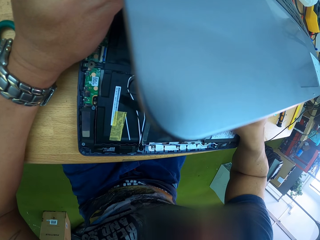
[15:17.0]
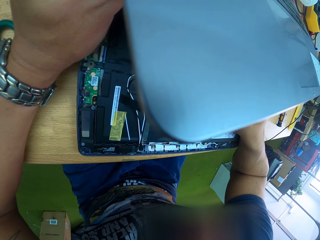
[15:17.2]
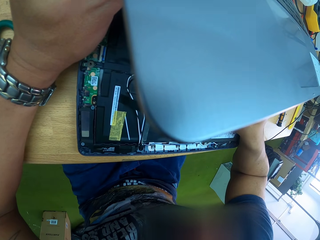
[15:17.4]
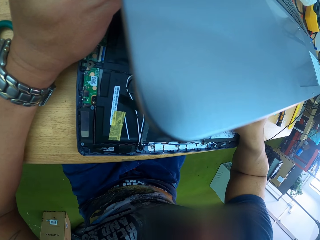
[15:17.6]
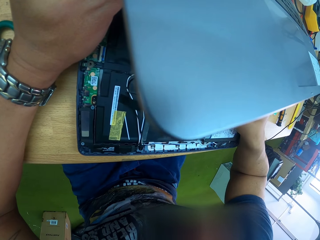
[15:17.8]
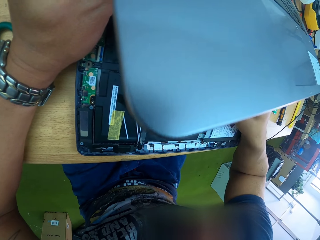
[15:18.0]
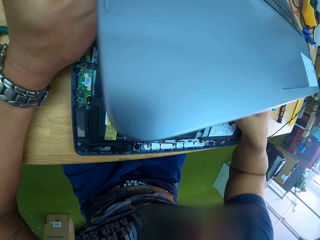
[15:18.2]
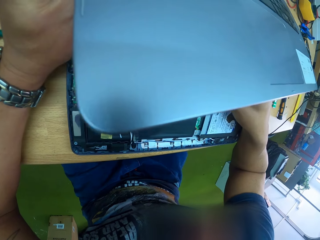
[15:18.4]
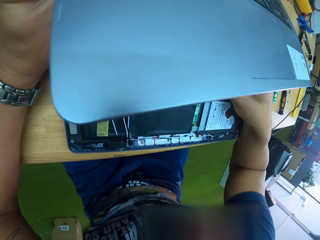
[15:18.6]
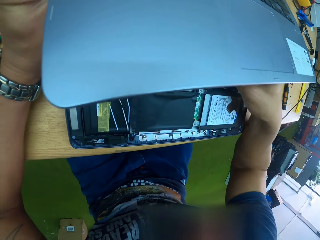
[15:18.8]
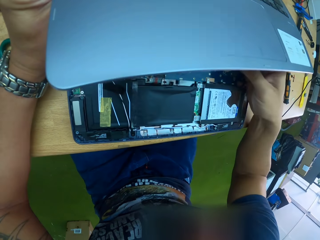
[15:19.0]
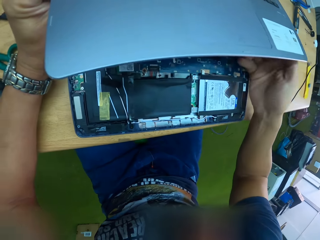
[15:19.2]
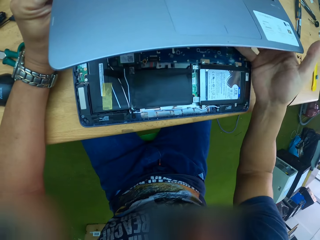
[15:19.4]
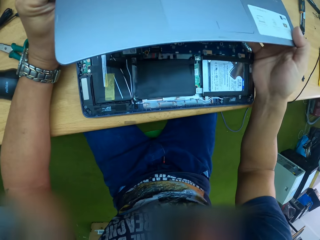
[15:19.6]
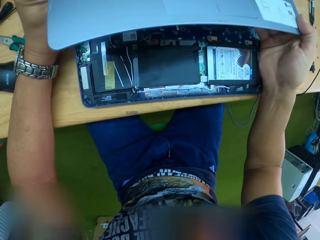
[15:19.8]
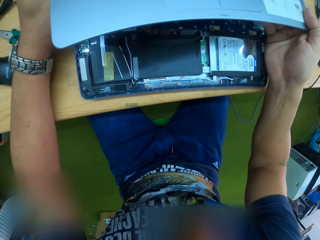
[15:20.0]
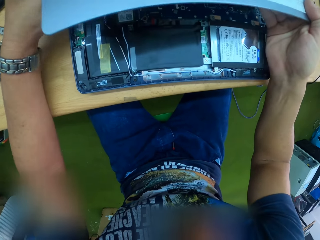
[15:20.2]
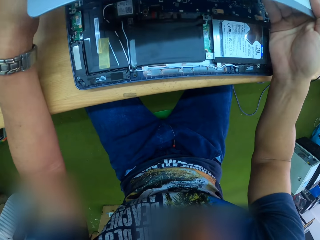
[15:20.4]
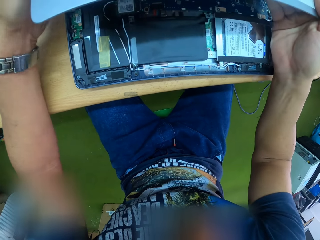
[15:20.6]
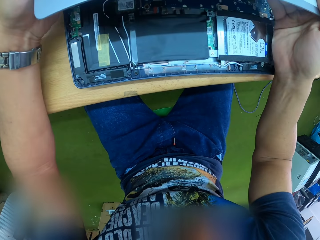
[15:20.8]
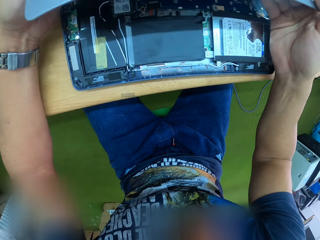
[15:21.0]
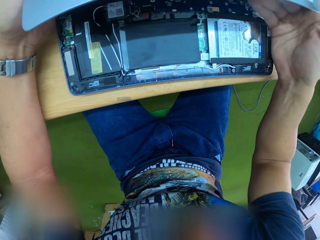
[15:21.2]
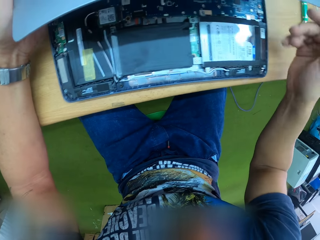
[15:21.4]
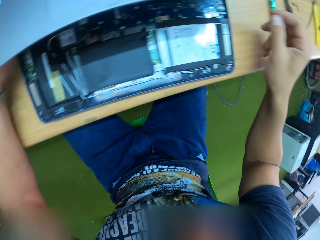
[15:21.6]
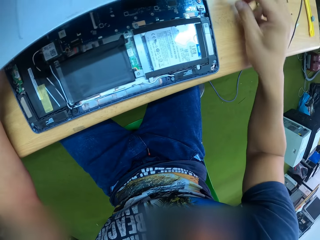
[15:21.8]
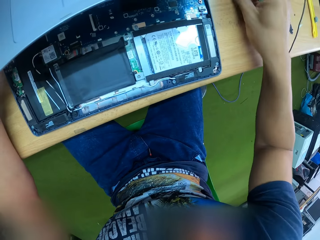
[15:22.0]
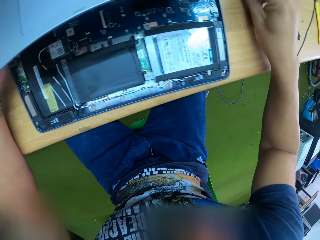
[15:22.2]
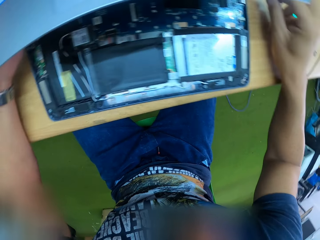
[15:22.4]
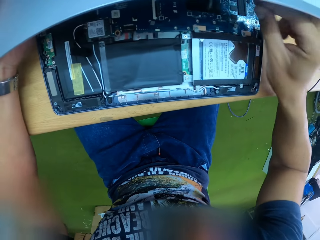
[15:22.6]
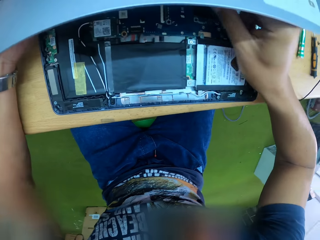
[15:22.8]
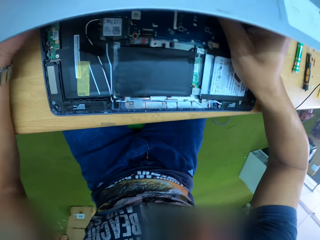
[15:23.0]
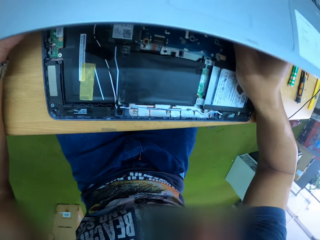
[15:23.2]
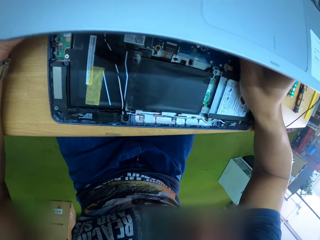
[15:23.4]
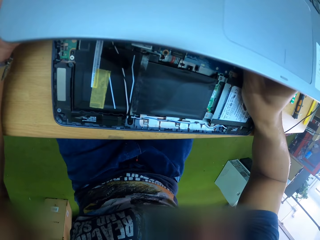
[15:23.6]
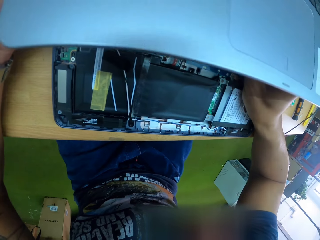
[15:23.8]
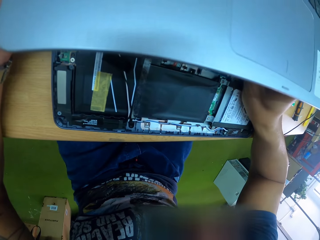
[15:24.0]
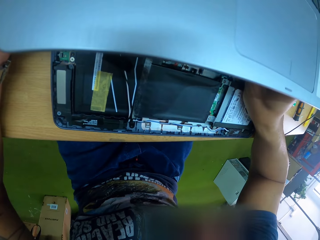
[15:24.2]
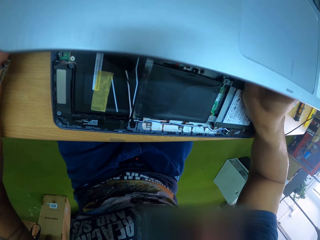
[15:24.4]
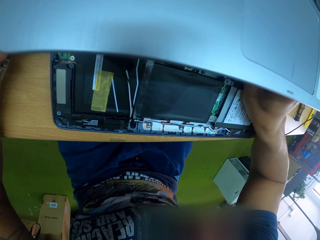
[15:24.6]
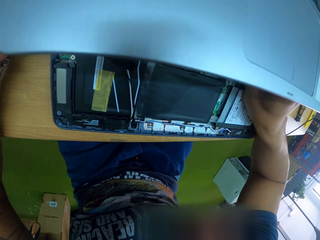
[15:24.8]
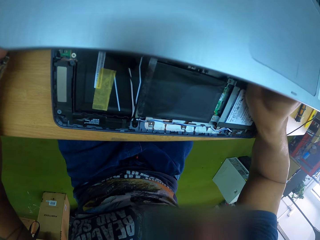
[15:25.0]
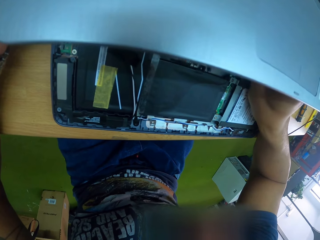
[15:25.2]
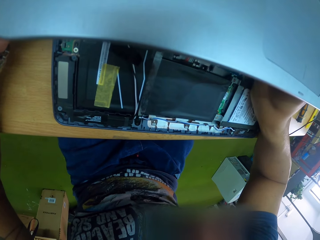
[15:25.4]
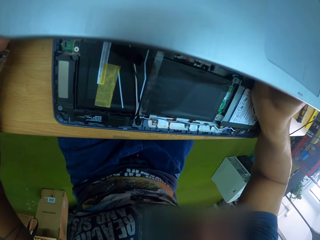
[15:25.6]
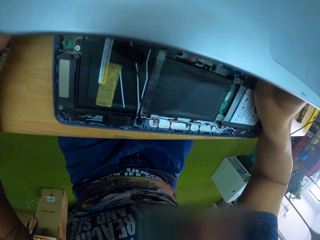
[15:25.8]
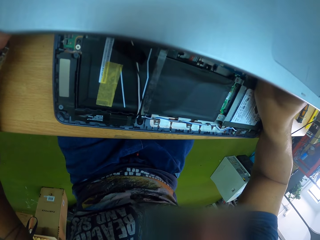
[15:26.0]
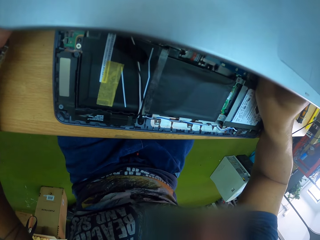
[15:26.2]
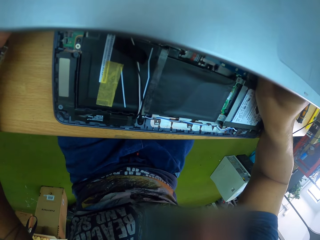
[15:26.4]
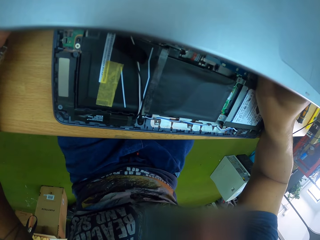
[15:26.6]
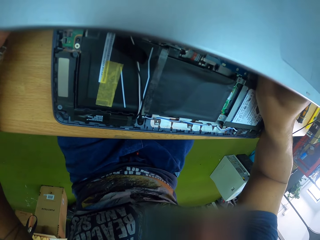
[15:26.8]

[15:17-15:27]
The camera wearer bends the laptop's keyboard over its motherboard with both hands. He holds the keyboard. He picks up the pin from the table with his right hand. He holds the pin to the laptop's motherboard with his right hand. He fixes the laptop.

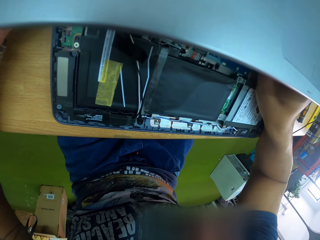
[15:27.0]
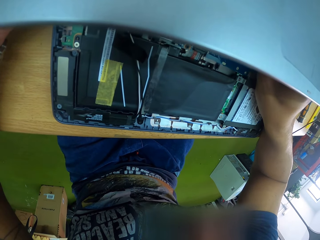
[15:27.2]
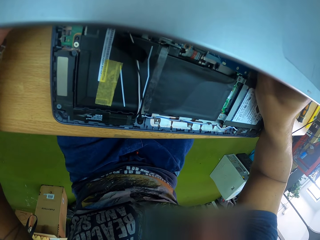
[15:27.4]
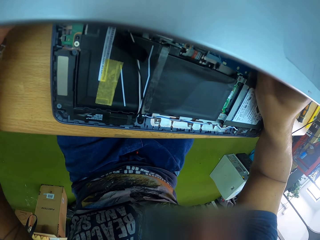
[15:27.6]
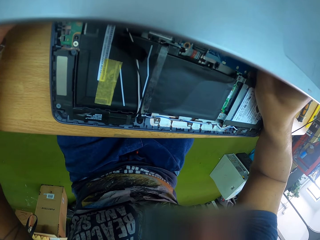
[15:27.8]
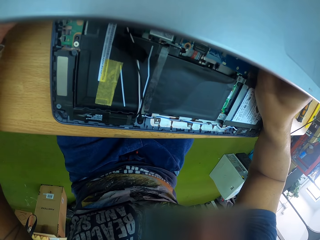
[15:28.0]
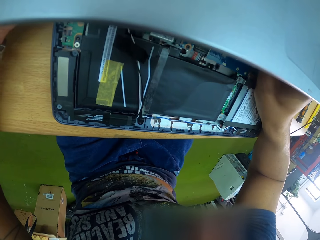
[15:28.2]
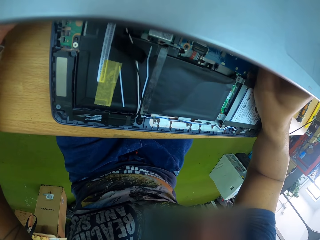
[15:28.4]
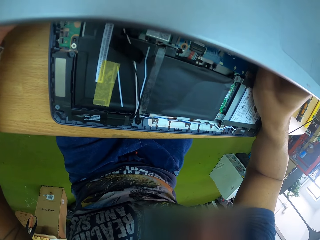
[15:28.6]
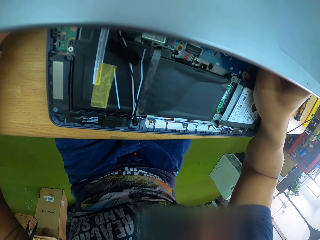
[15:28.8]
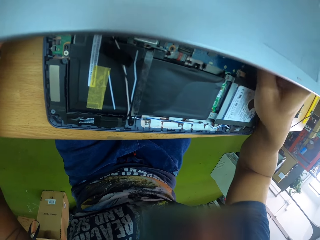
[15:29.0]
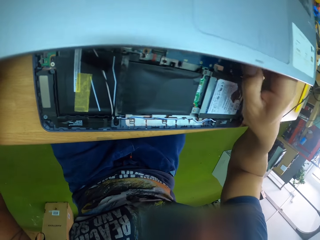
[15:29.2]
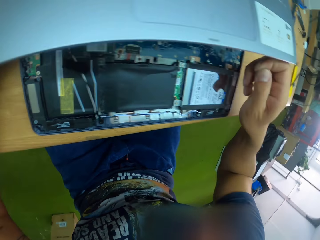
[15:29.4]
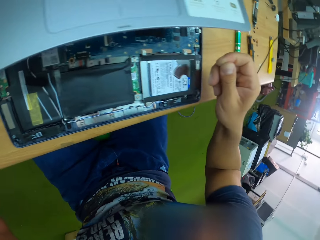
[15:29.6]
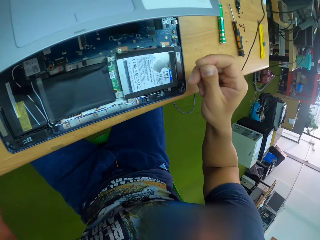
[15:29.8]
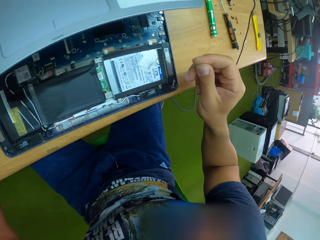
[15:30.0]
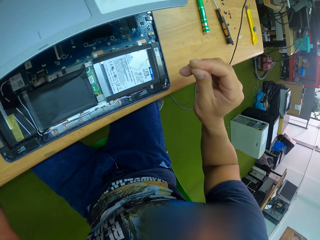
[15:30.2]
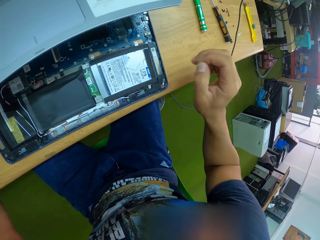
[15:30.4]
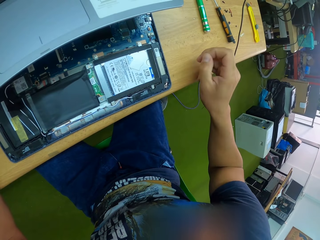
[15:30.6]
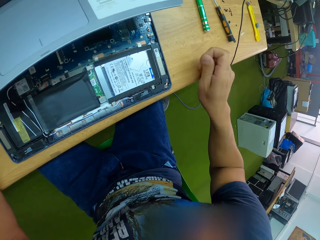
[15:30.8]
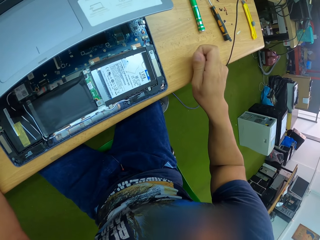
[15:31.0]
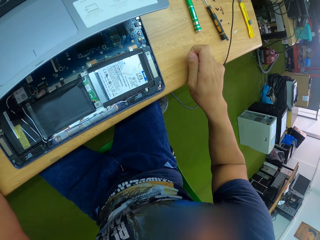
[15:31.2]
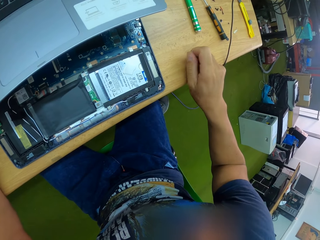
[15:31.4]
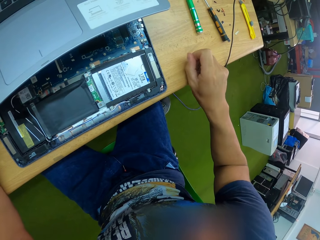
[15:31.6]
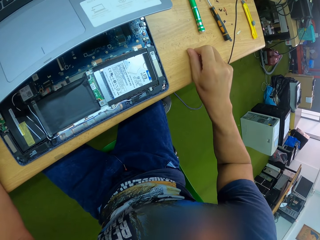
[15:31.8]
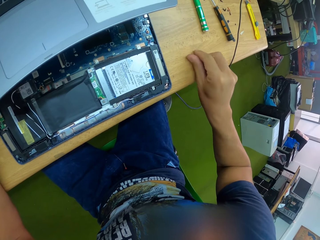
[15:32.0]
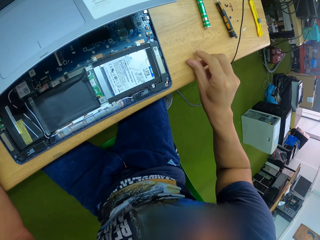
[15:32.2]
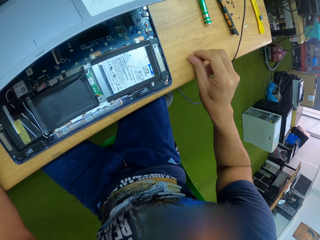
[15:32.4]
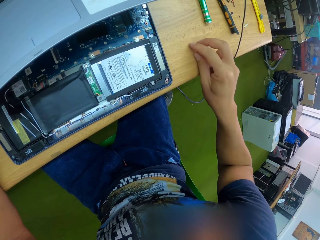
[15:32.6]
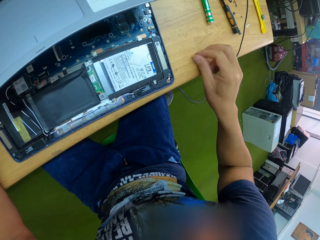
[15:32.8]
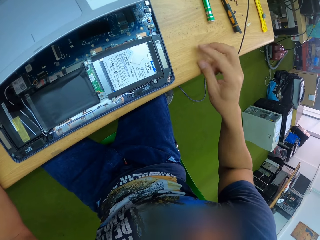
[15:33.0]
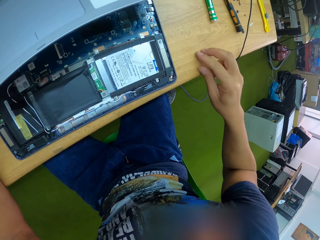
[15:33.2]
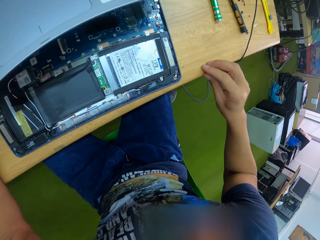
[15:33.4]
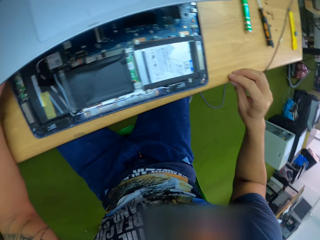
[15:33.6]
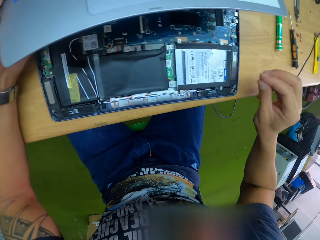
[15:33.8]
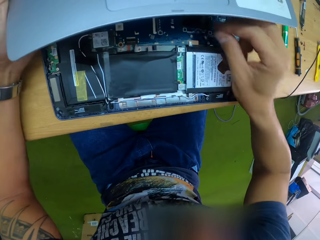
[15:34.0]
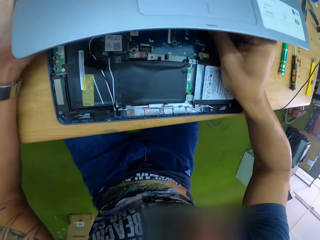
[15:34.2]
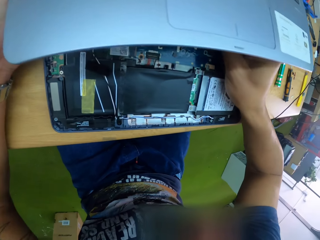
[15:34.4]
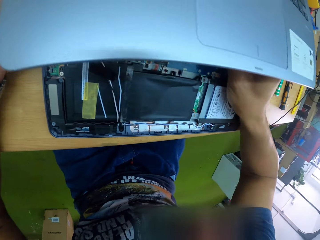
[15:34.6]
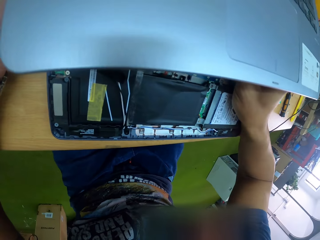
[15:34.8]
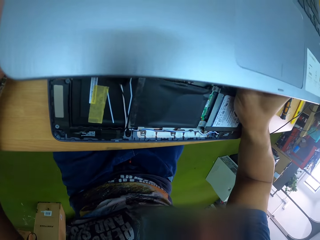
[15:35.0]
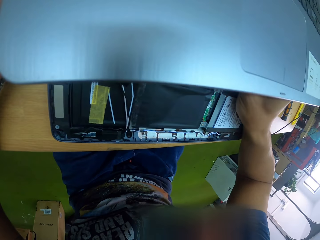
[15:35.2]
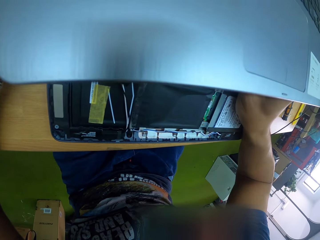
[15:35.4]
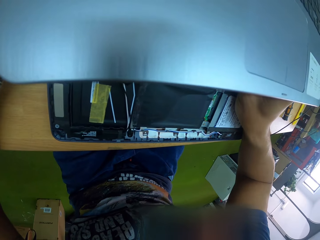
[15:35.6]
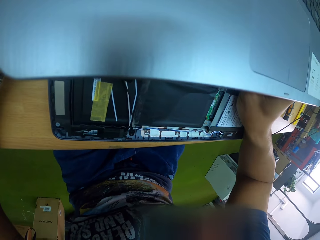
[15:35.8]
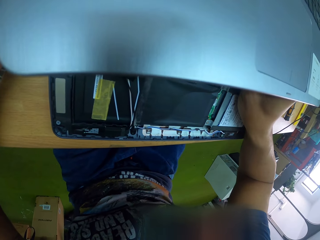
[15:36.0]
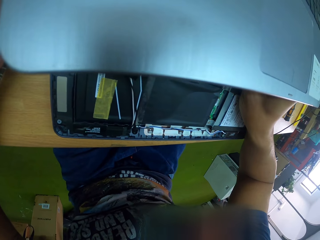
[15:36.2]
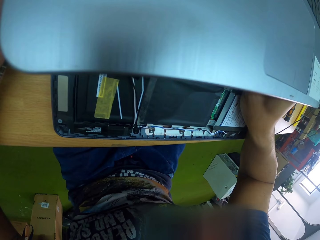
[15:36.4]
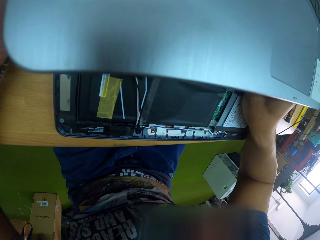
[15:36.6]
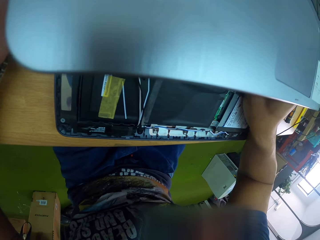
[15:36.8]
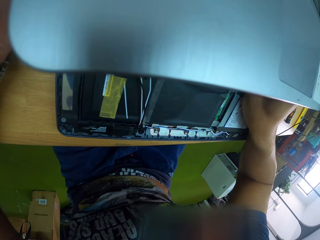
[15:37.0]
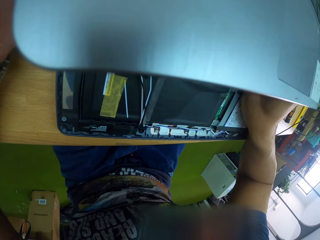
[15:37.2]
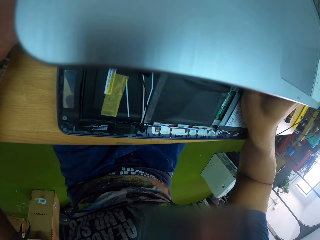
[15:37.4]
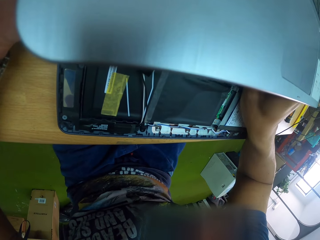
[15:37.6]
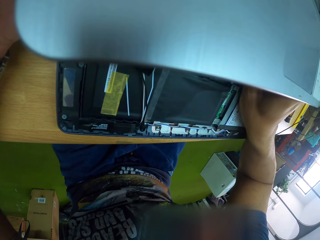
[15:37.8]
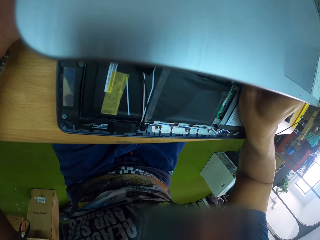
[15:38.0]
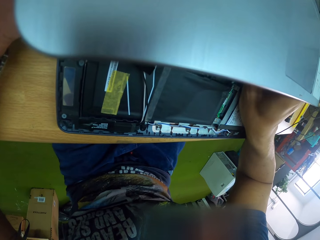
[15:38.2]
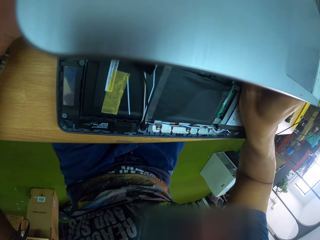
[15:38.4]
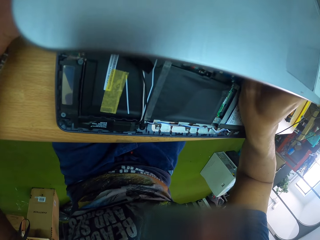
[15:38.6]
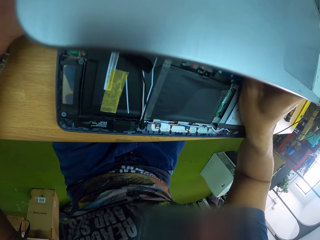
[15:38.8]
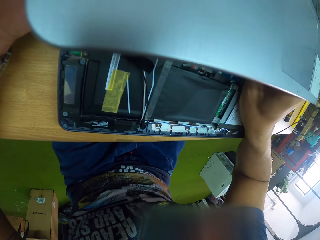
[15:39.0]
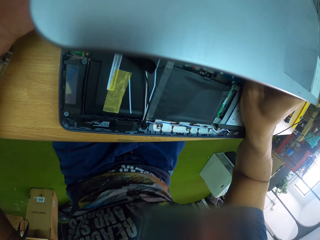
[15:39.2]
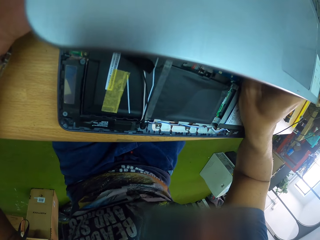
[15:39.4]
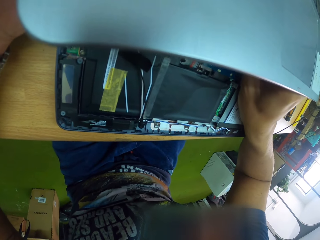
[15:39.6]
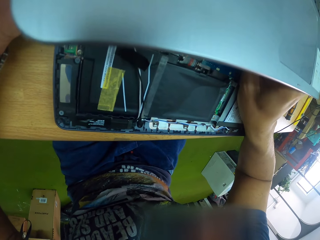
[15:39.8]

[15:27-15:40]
The camera wearer holds the piece of paper. He straightens the pin in his right hand. He drops the pin in his right hand on the table. He picks the pin from the table with his right hand. He holds the pin to the laptop's motherboard with his right hand. He fixes the laptop.
